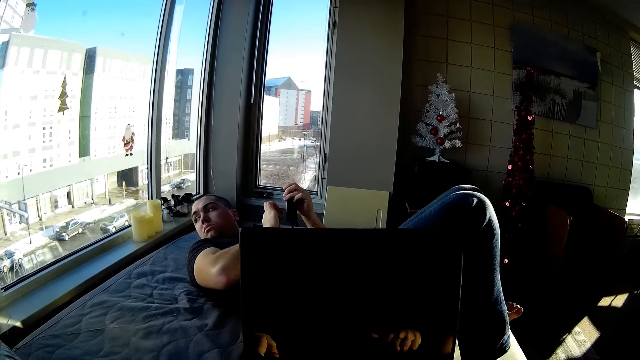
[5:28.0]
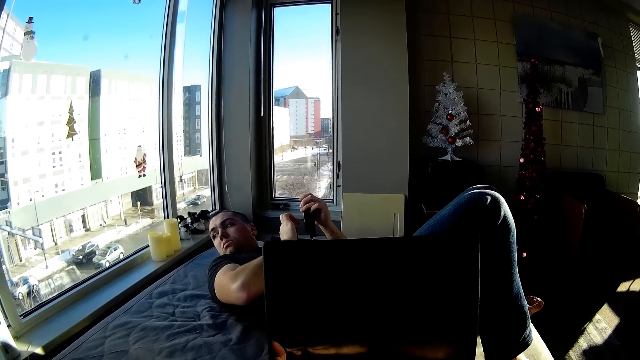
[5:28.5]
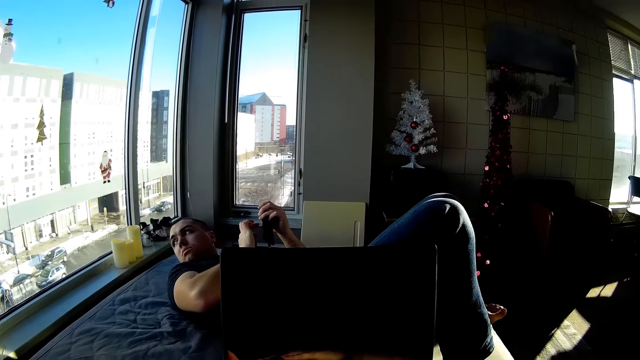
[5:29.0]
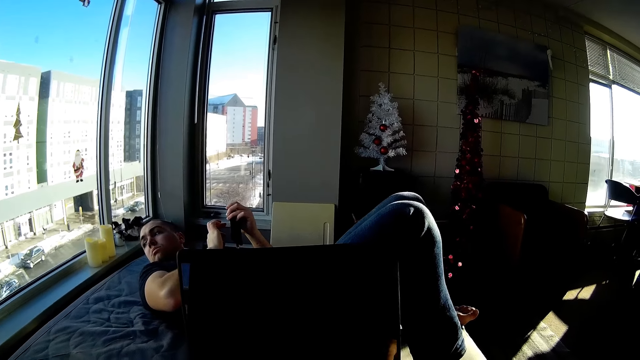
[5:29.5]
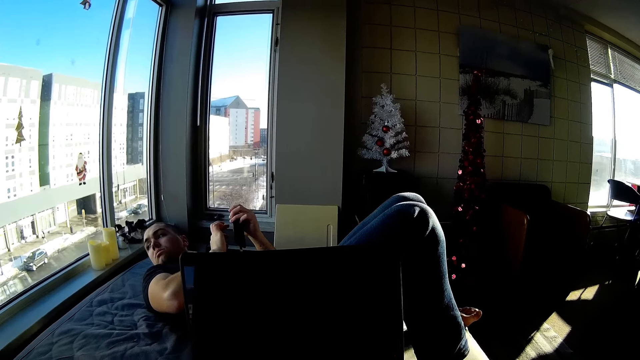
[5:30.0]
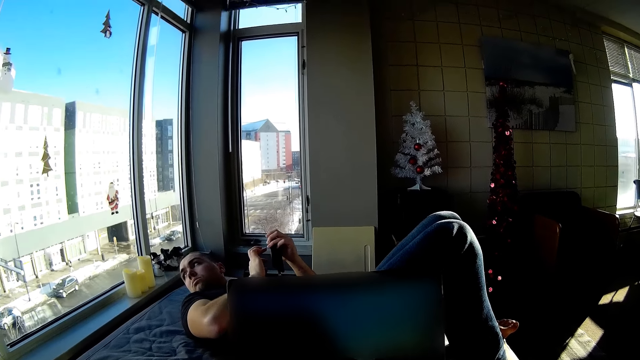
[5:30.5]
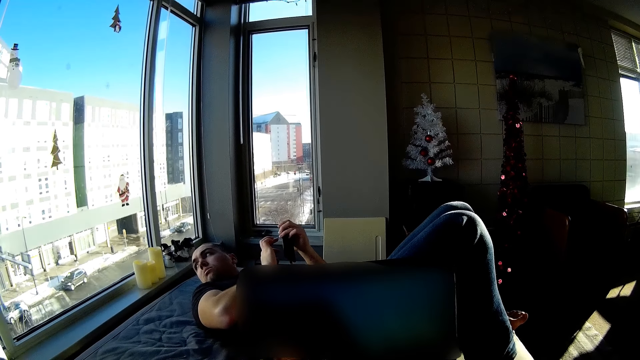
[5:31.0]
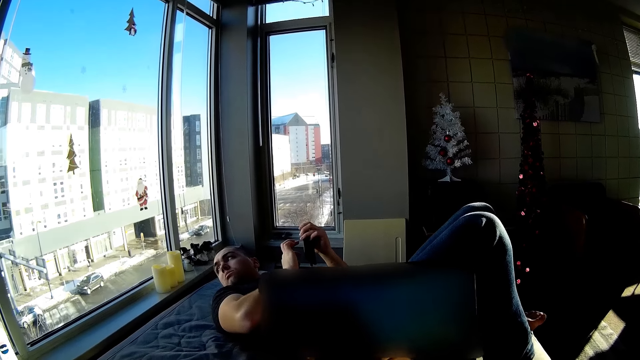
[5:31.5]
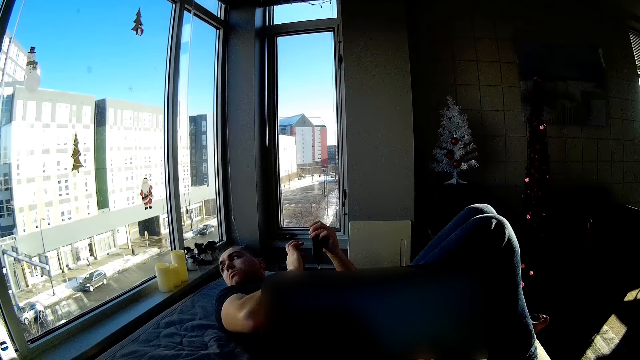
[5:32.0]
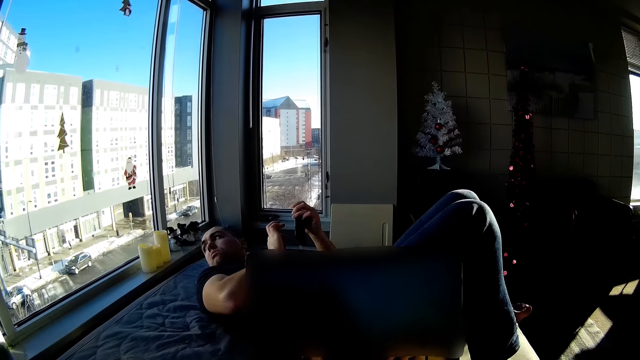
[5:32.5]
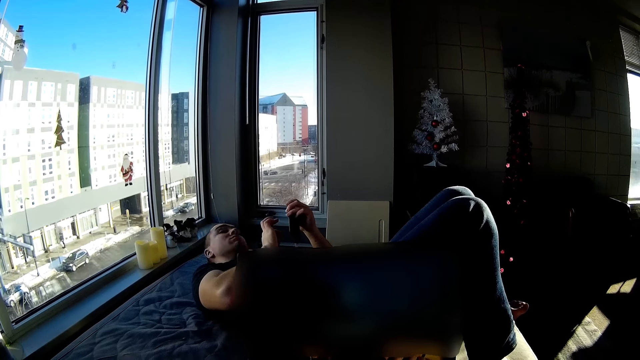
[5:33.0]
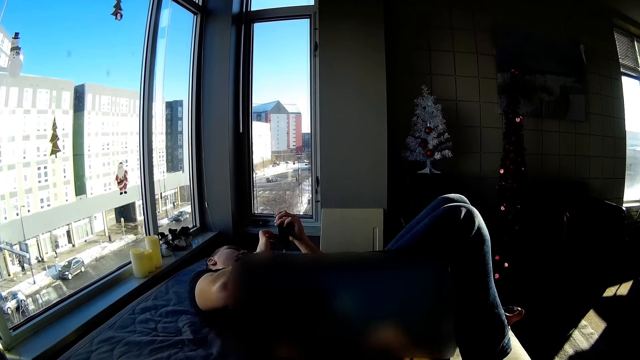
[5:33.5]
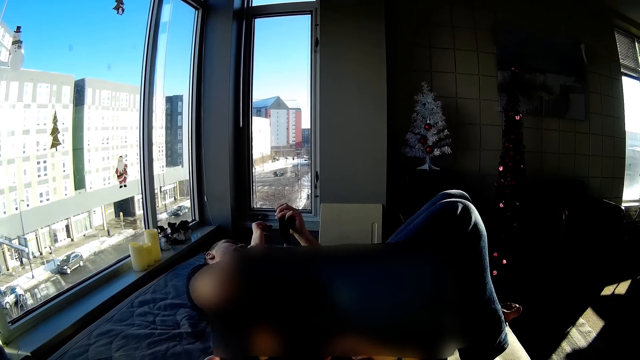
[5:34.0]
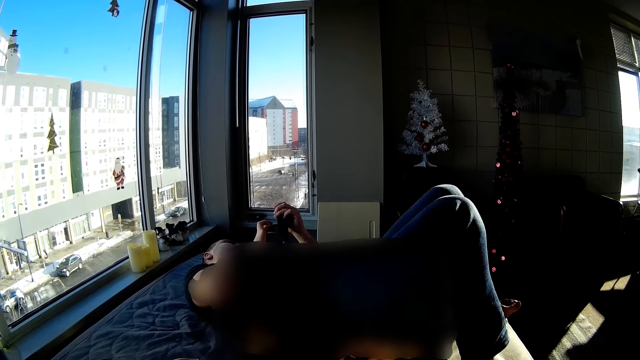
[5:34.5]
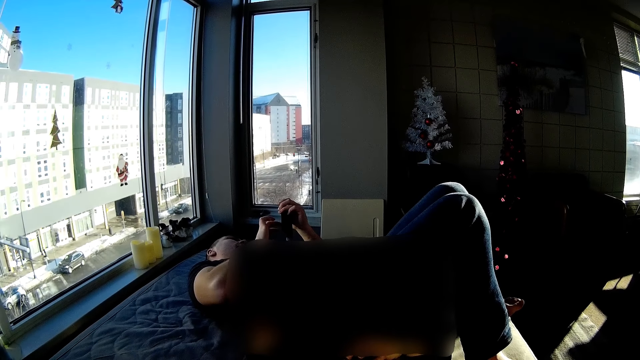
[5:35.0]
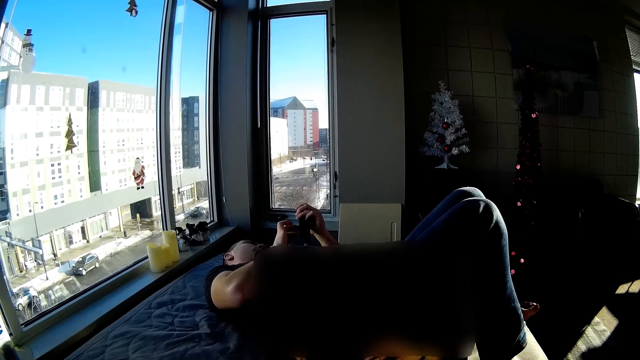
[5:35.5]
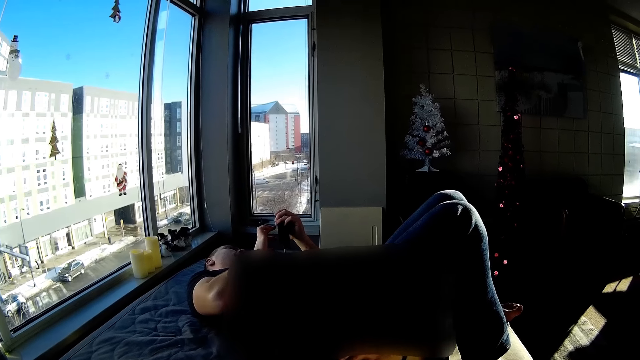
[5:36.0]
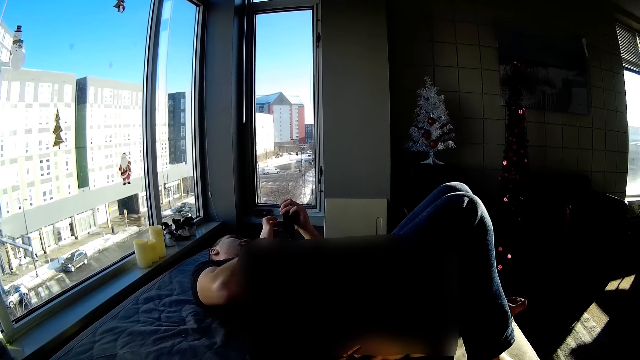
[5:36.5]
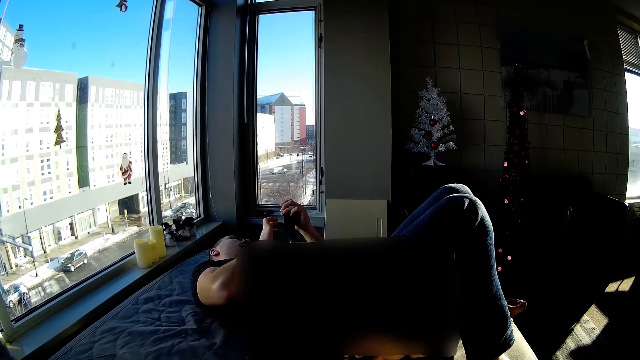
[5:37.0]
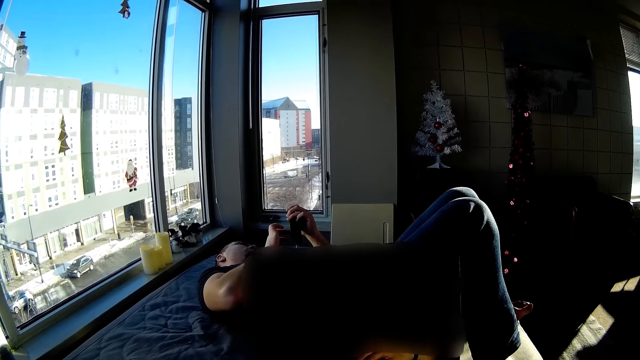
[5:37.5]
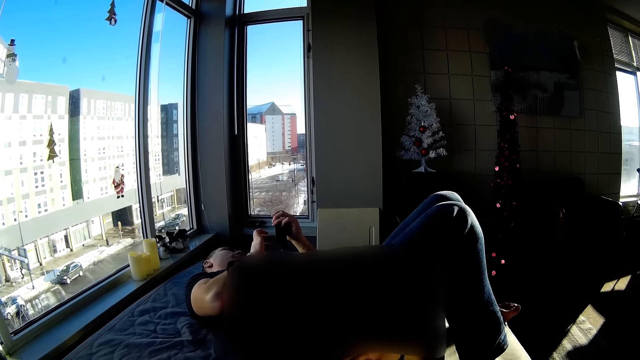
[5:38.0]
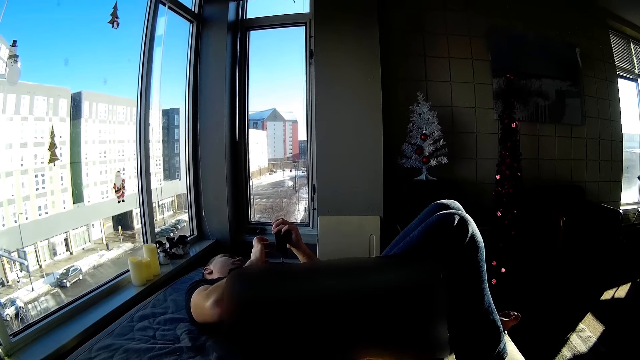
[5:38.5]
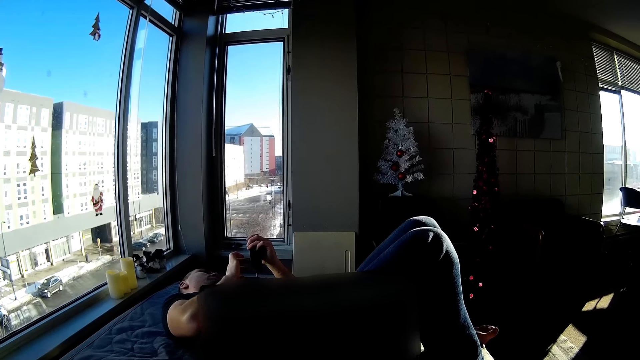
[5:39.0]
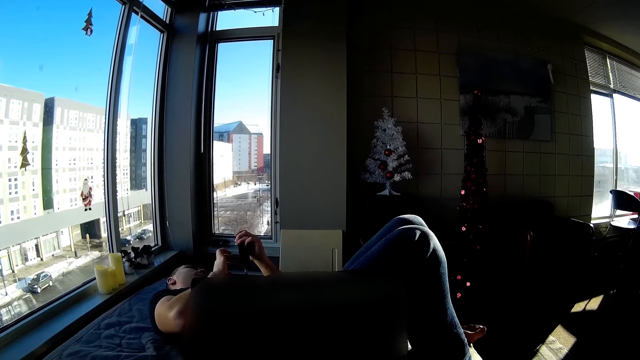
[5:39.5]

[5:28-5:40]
The camera wearer wipes a laptop. They touch the laptop. They operate the laptop. A man moves around. The man operates the mobile phone and scrolls the phone.

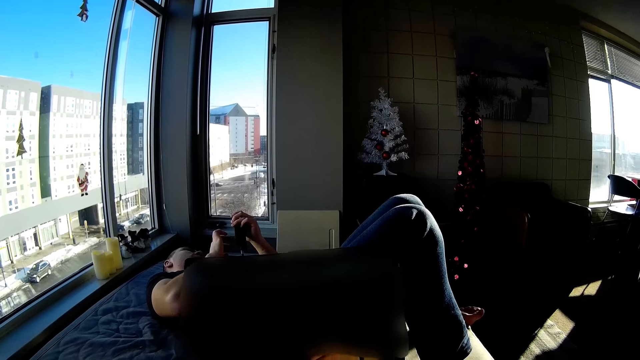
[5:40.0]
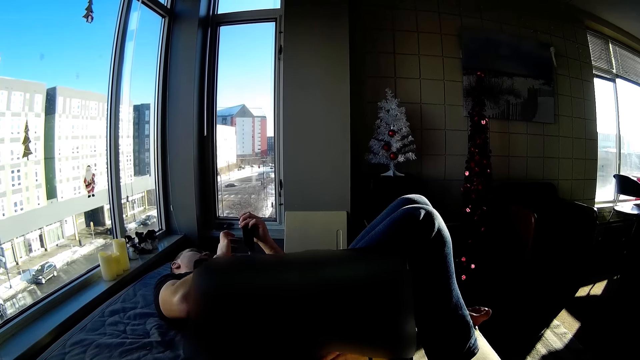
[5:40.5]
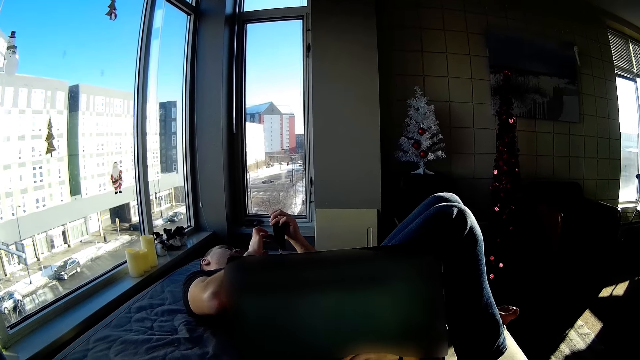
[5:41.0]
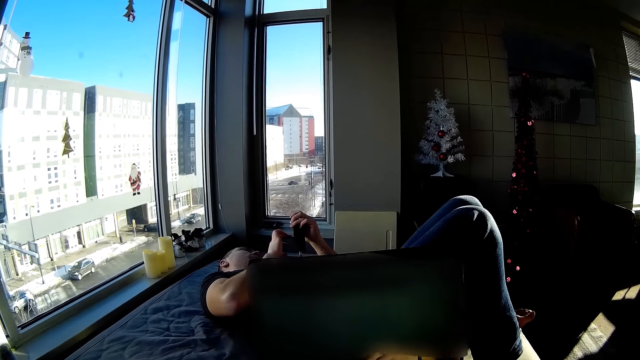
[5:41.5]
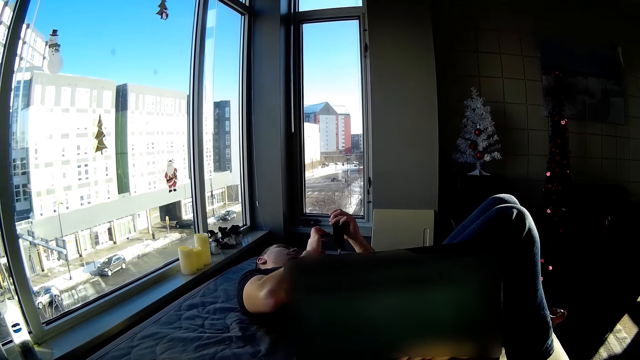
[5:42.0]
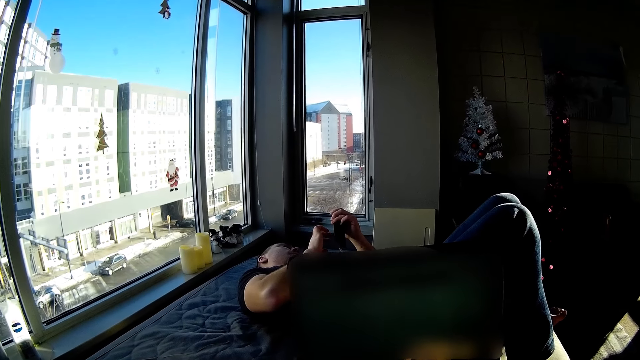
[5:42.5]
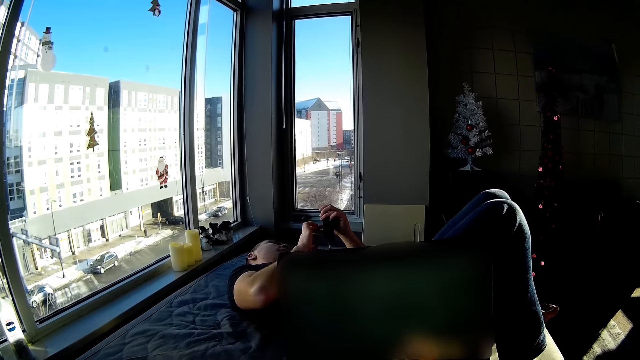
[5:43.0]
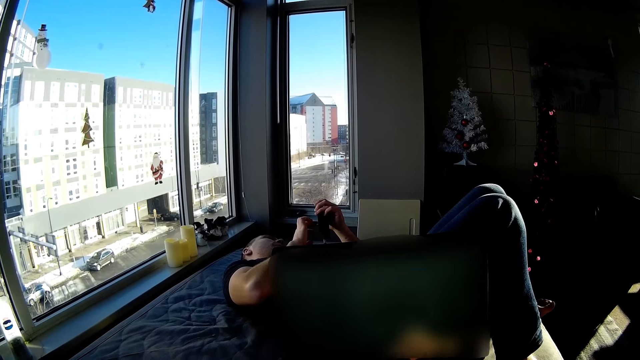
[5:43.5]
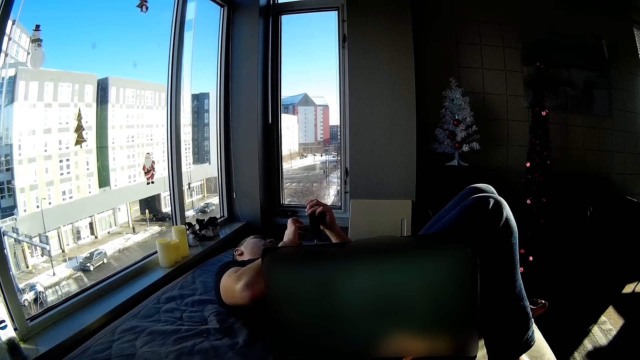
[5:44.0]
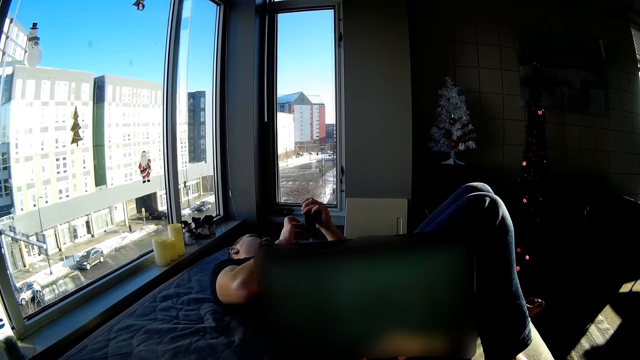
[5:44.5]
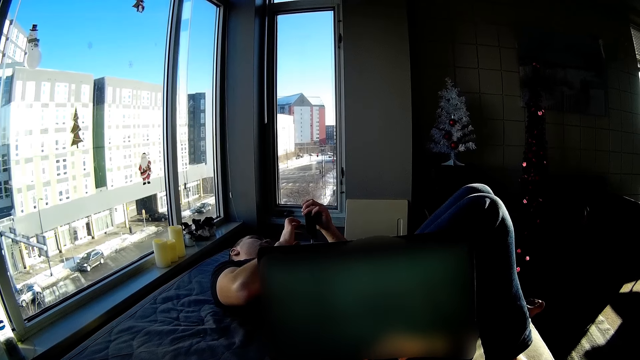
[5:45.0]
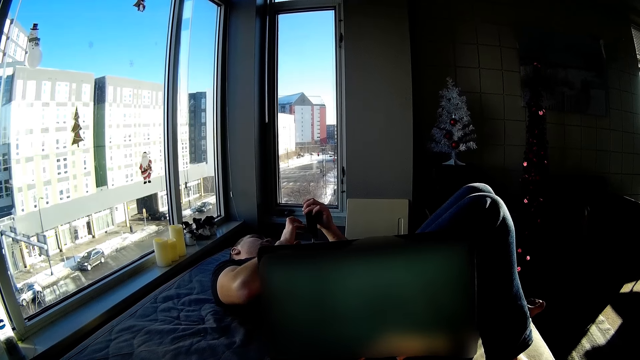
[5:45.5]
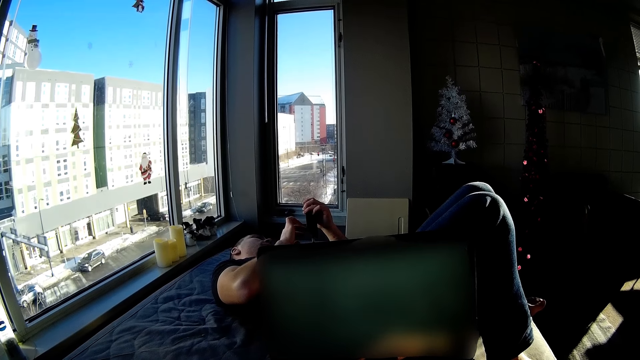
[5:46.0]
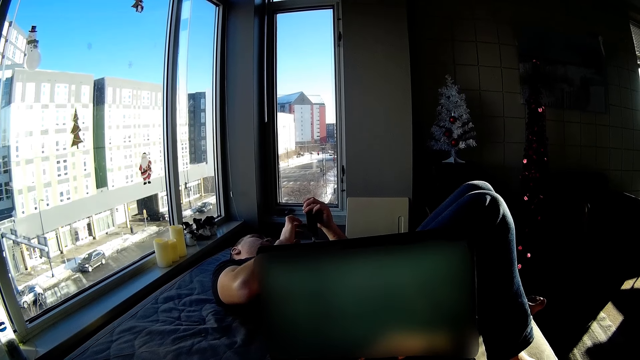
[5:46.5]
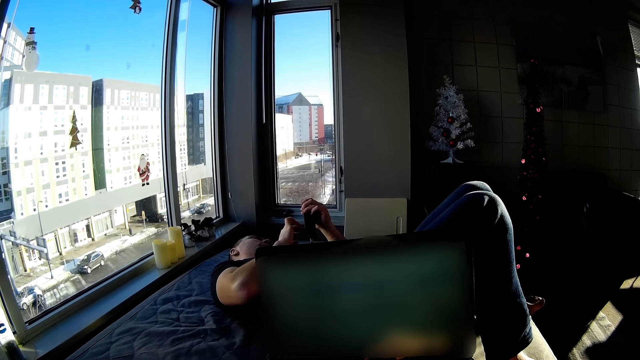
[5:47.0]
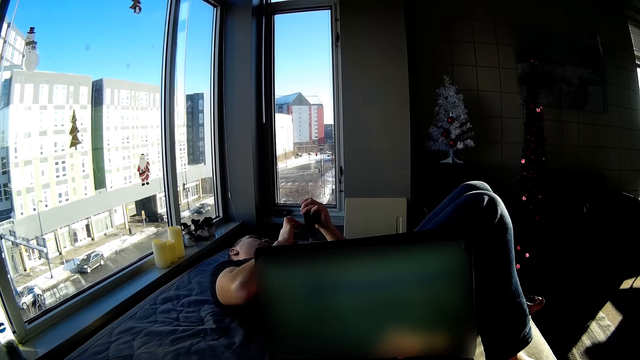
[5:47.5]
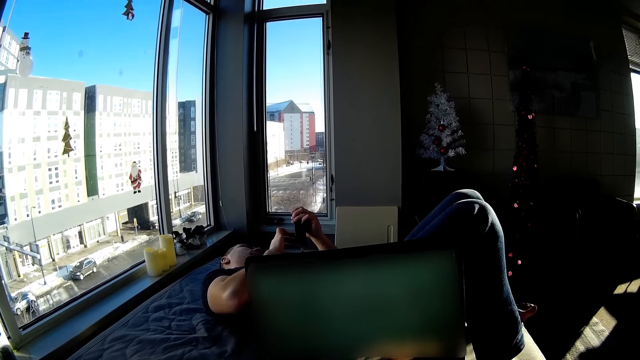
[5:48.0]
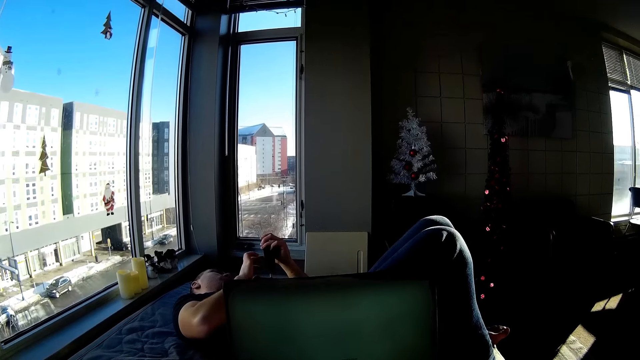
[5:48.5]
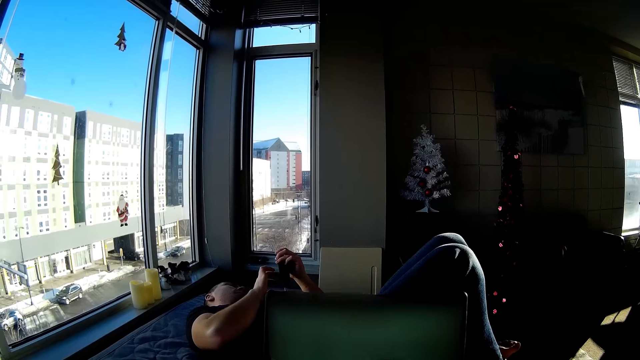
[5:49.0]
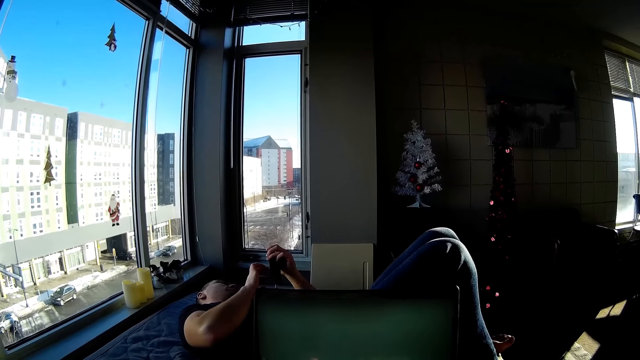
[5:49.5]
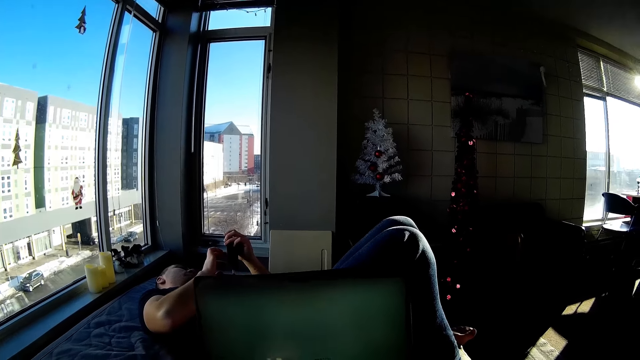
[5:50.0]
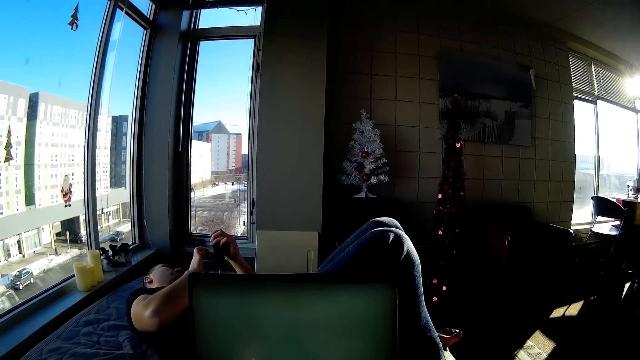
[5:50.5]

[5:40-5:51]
The camera wearer looks around.
